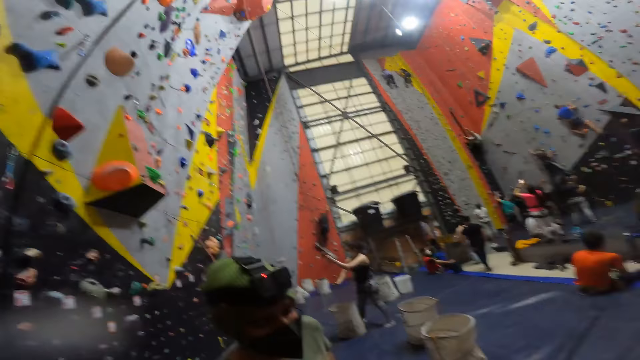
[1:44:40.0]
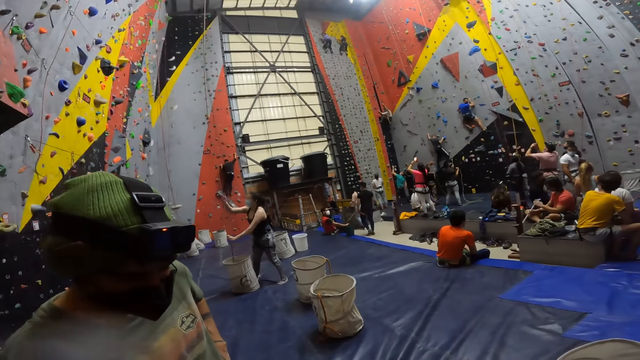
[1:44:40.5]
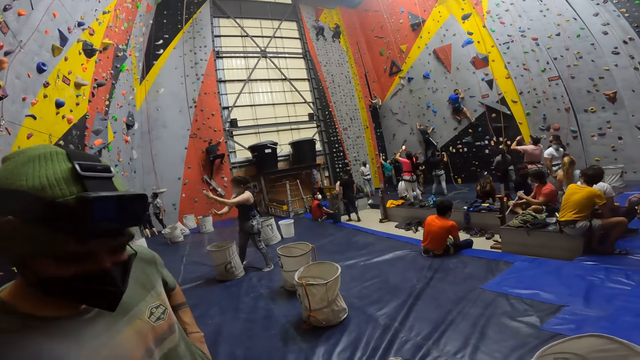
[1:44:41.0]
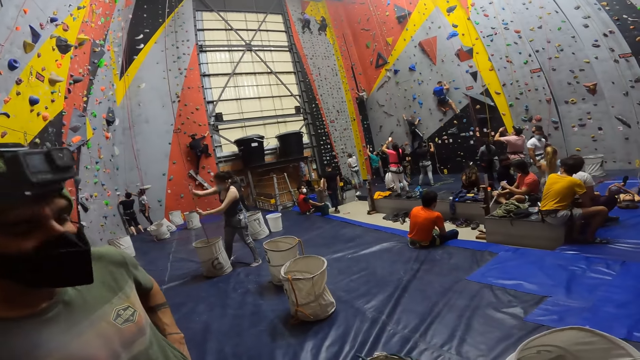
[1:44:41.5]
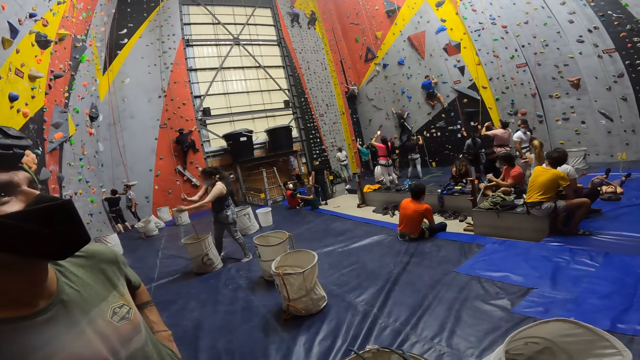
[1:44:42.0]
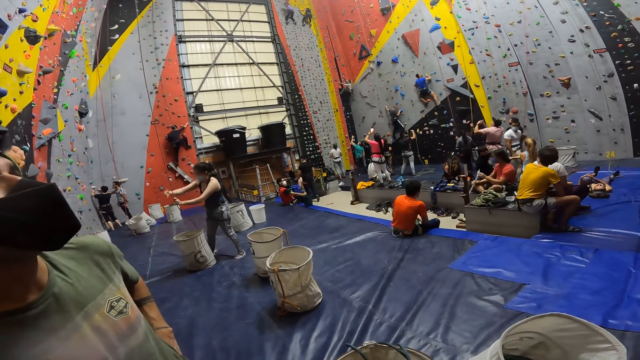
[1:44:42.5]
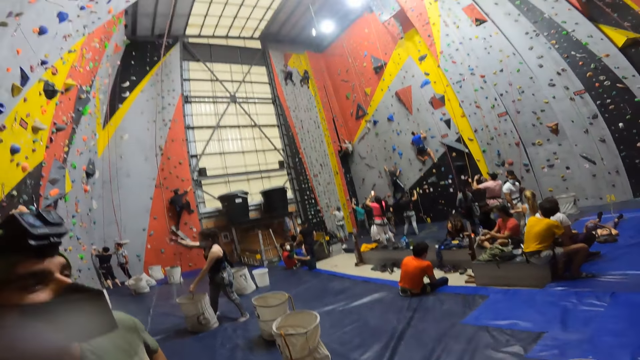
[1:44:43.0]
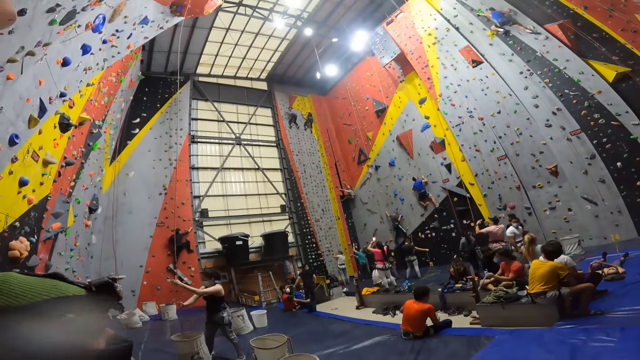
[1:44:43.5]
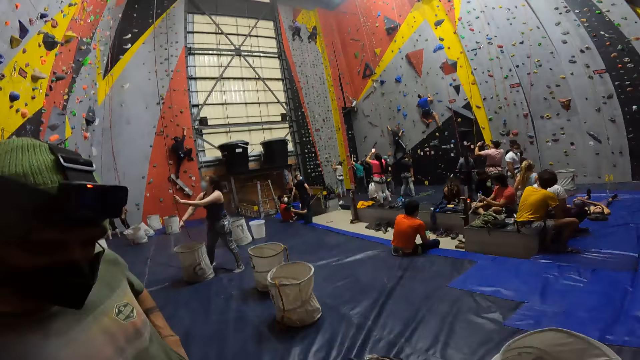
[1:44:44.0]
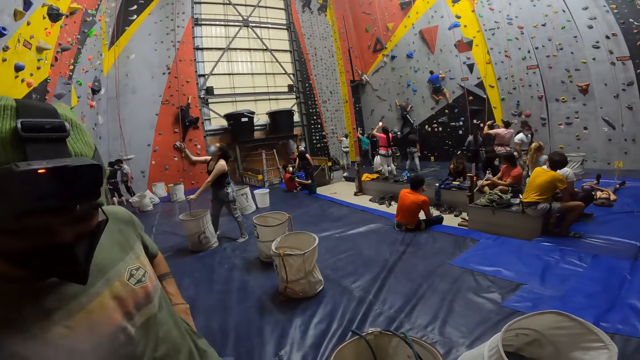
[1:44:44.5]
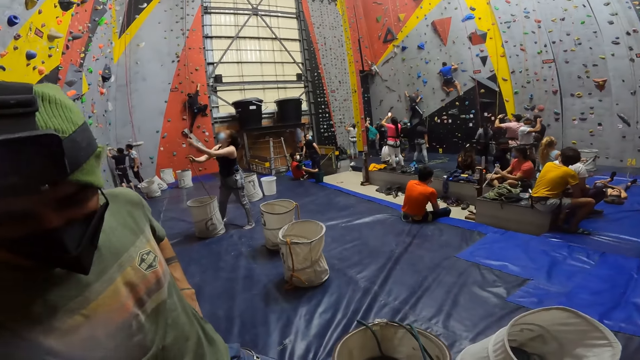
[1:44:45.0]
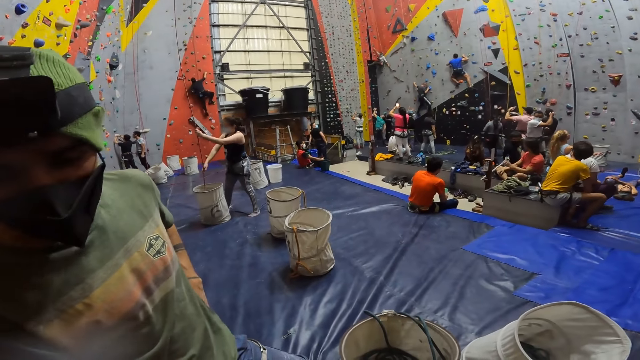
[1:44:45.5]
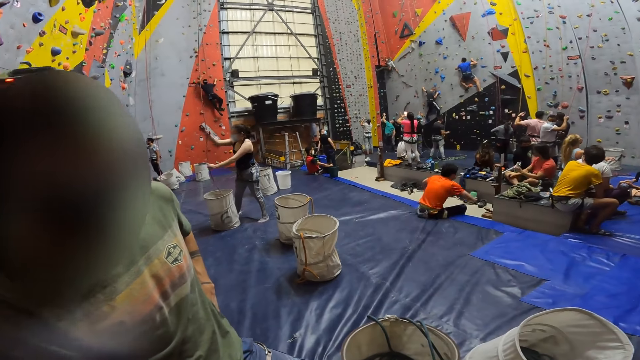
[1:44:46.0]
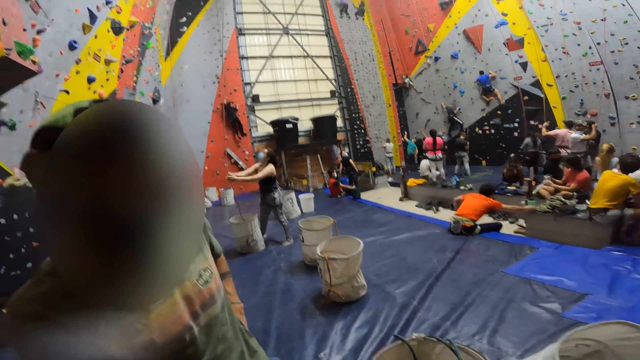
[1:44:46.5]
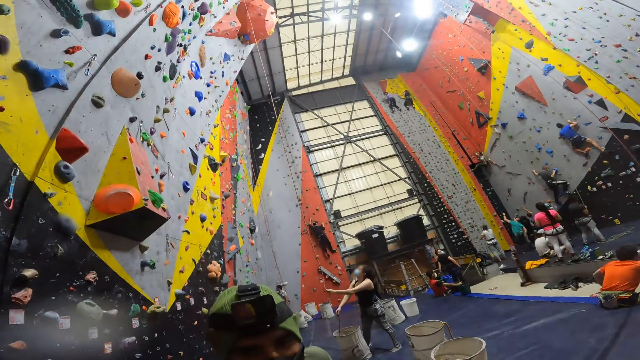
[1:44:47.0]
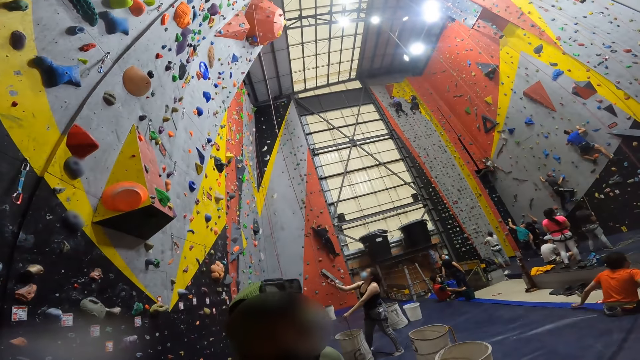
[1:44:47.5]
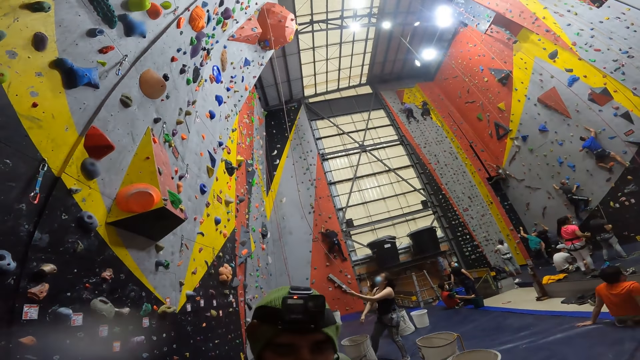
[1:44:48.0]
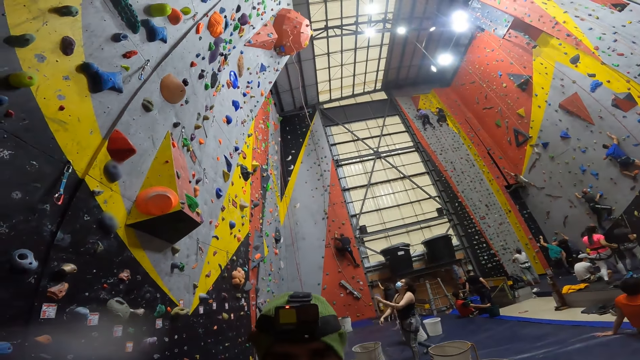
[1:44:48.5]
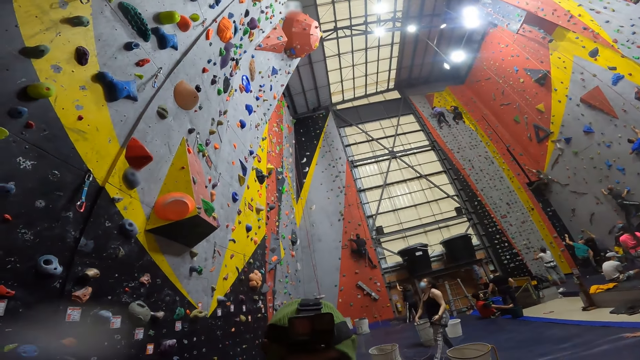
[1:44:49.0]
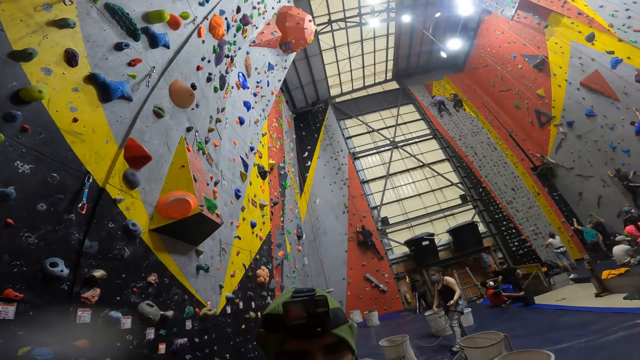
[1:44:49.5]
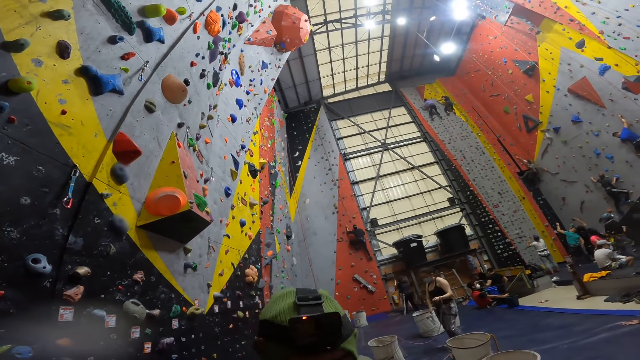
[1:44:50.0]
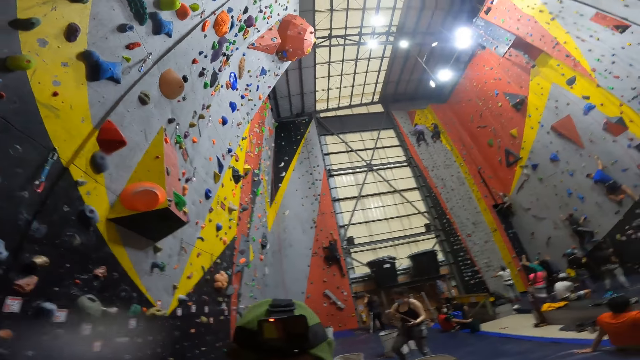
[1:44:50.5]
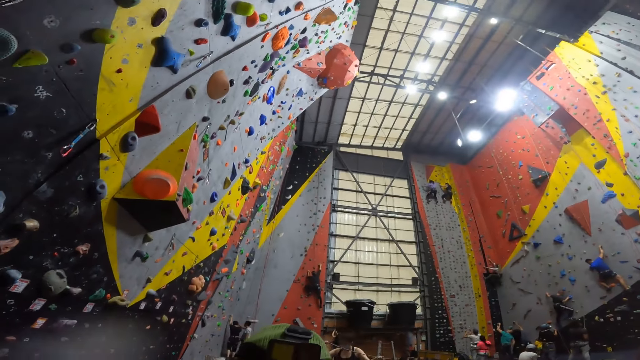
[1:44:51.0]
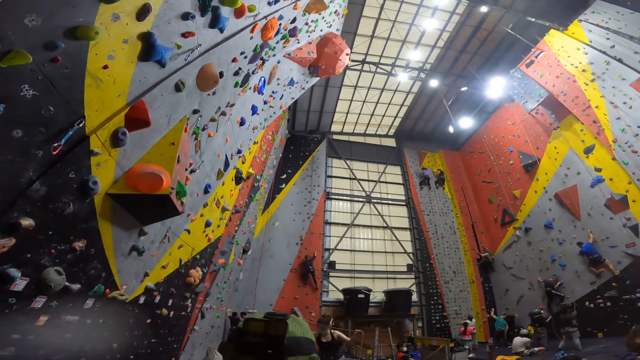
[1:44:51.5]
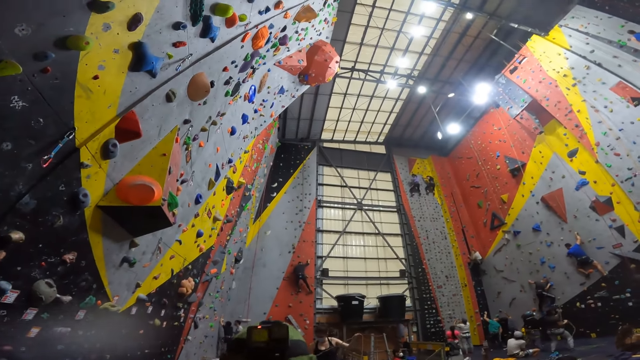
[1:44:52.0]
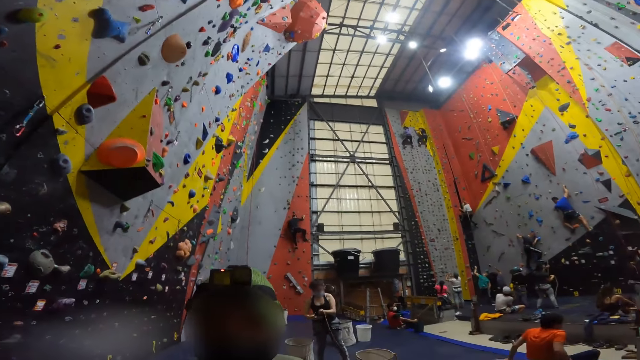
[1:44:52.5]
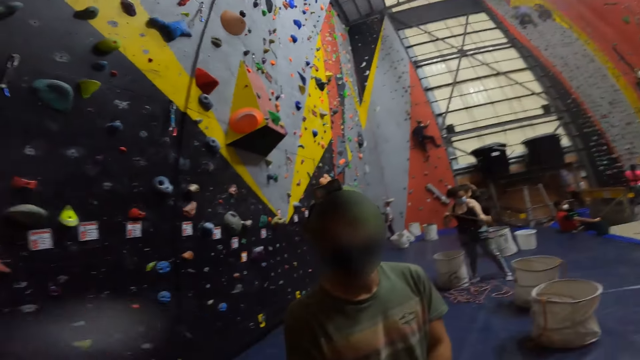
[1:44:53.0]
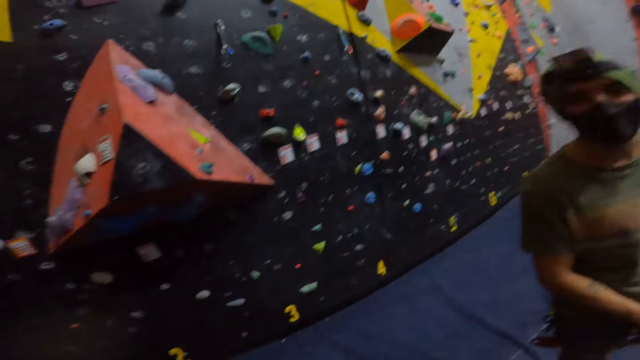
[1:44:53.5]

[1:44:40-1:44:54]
The camera wearer looks at a person. They look up the climbing wall.

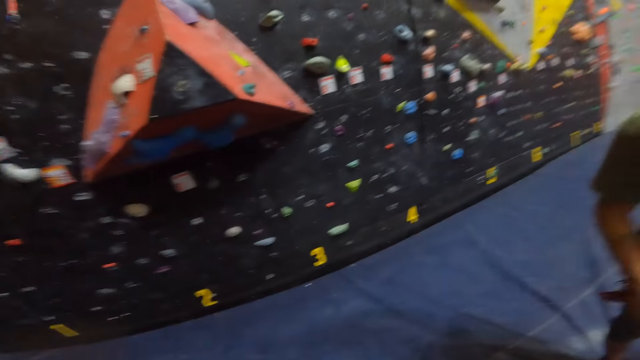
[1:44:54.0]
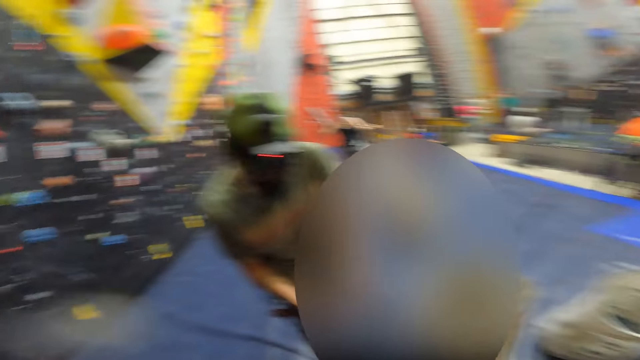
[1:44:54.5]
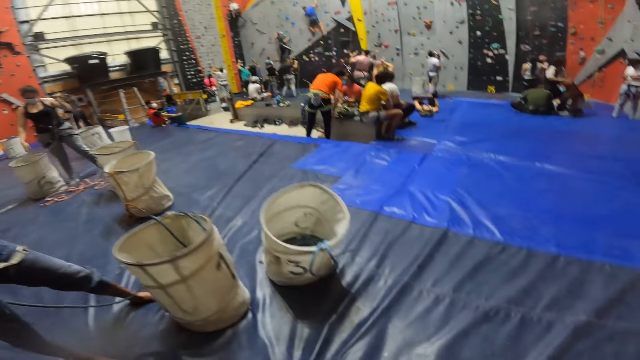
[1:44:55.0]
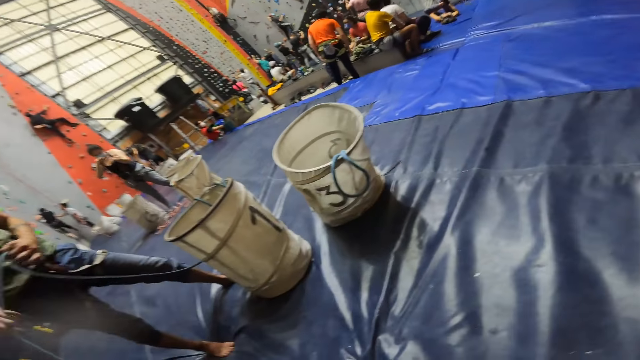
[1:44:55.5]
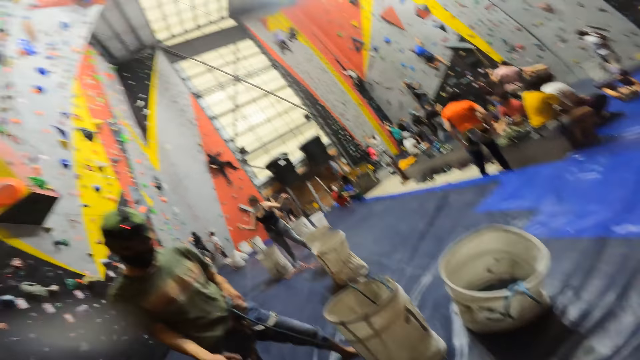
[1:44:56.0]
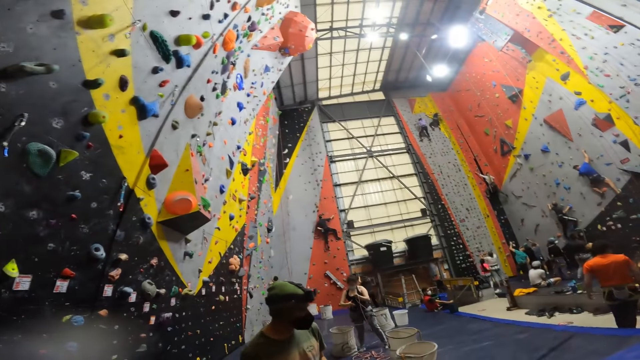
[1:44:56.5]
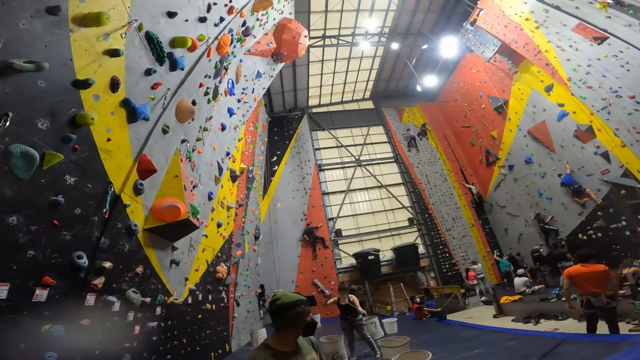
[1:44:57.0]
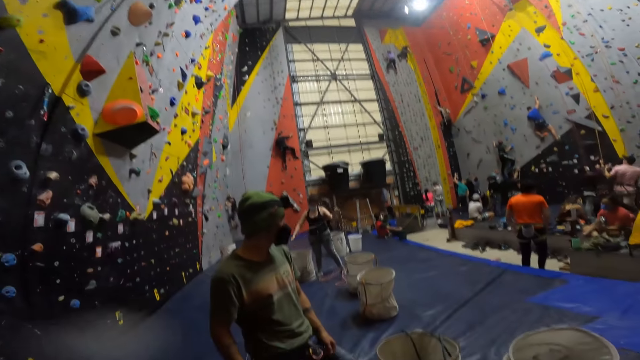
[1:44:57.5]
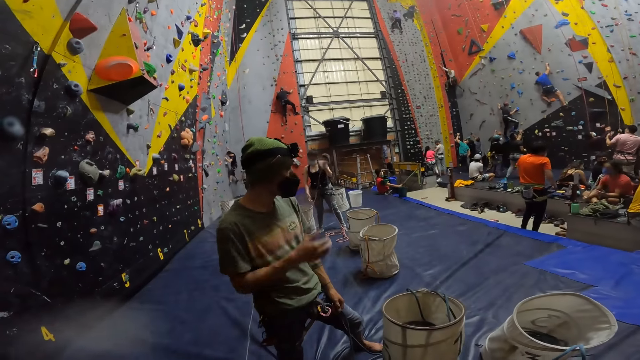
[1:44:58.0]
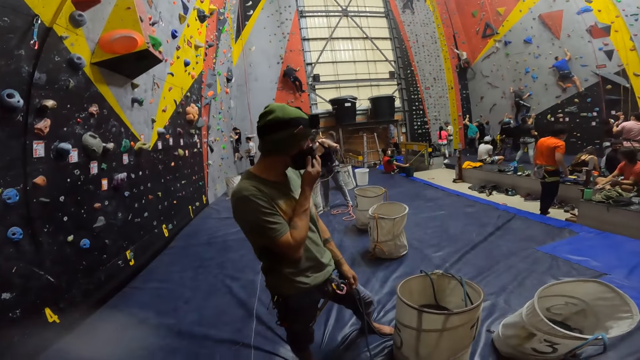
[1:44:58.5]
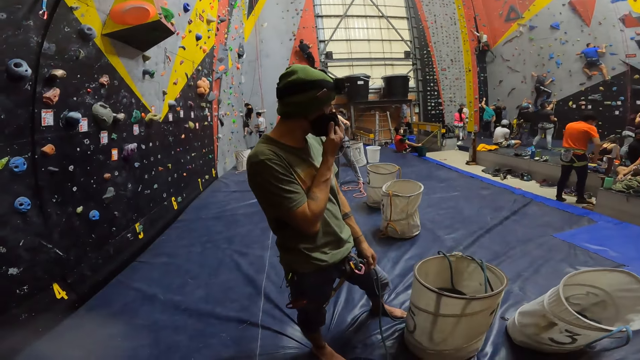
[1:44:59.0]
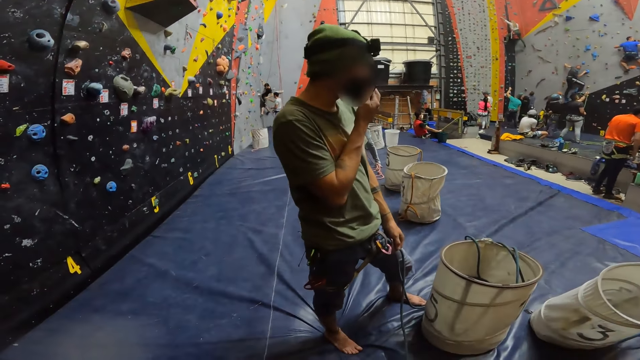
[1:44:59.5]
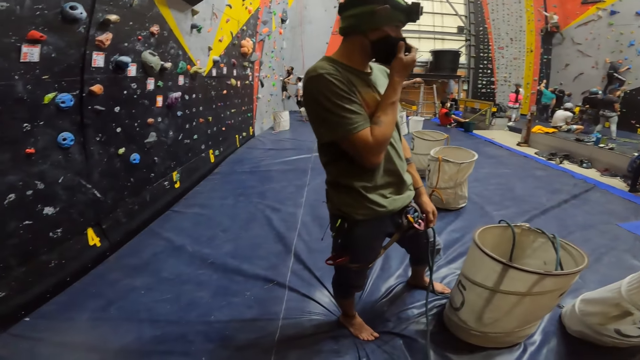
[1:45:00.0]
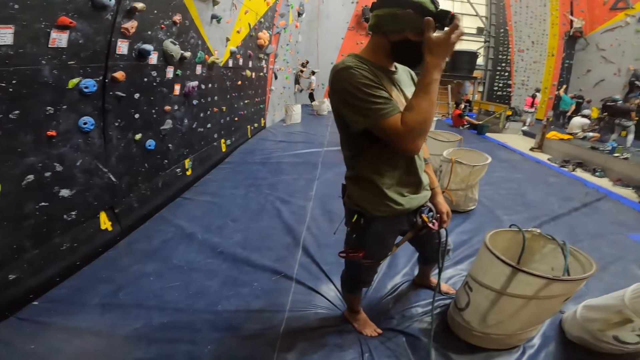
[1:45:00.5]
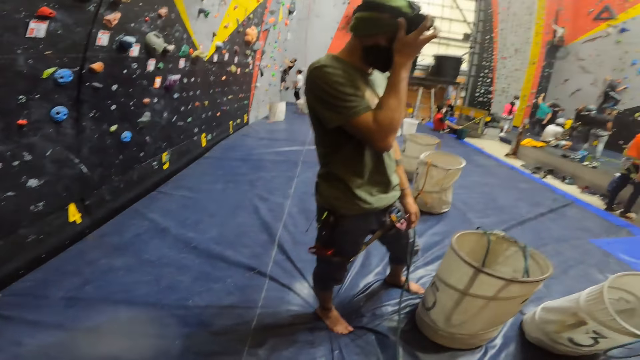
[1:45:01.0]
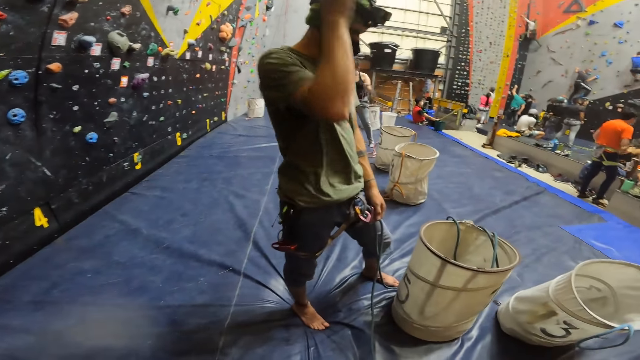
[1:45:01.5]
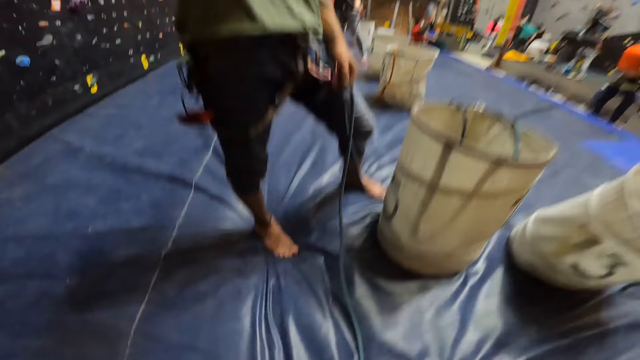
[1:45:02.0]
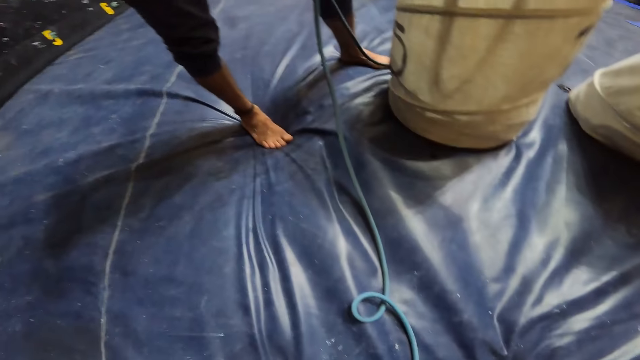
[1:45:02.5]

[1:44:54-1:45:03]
The camera wearer talks with a person. They look sideways.
